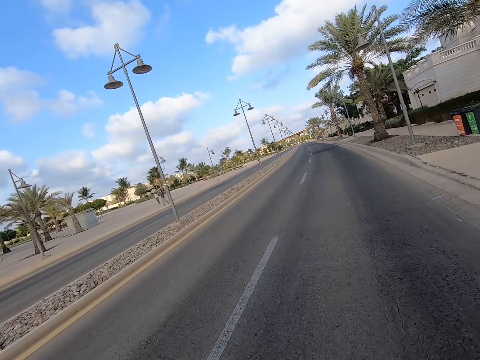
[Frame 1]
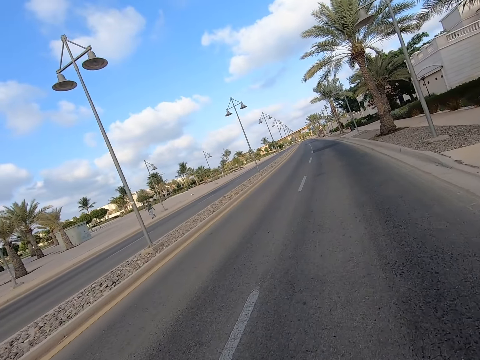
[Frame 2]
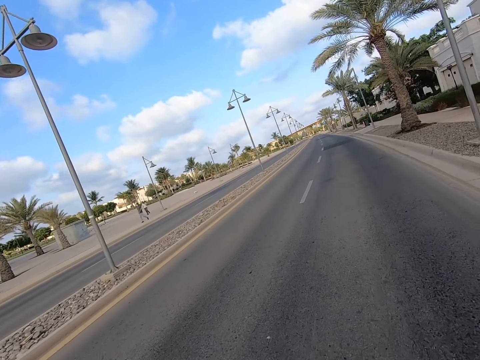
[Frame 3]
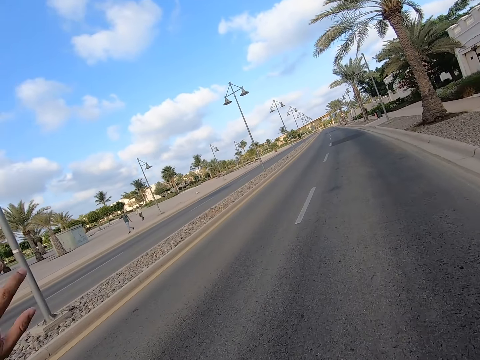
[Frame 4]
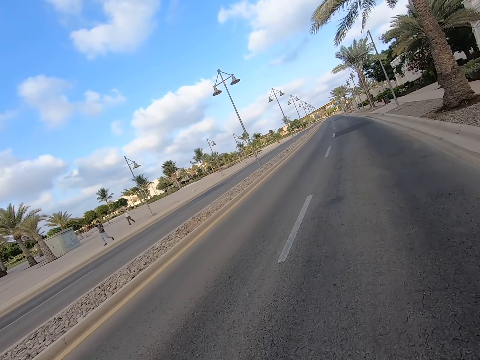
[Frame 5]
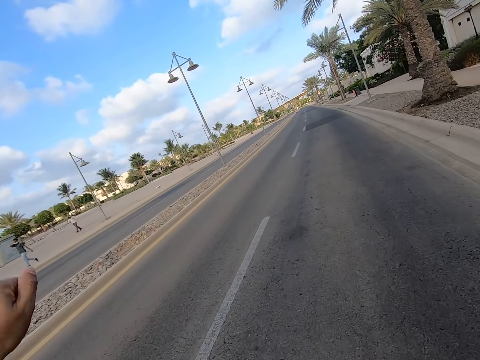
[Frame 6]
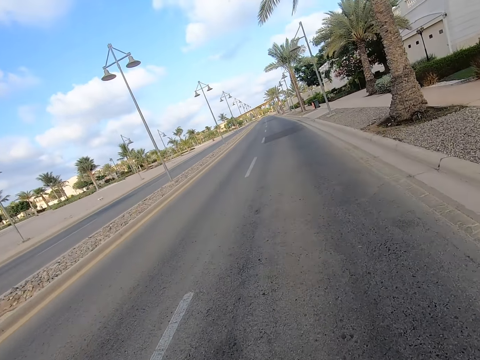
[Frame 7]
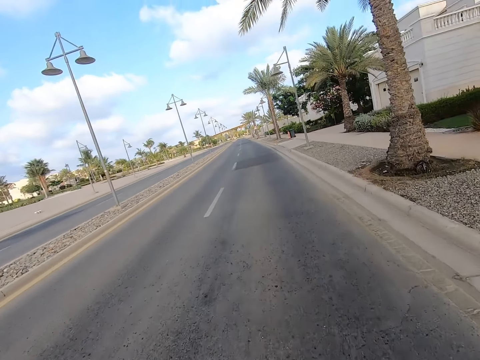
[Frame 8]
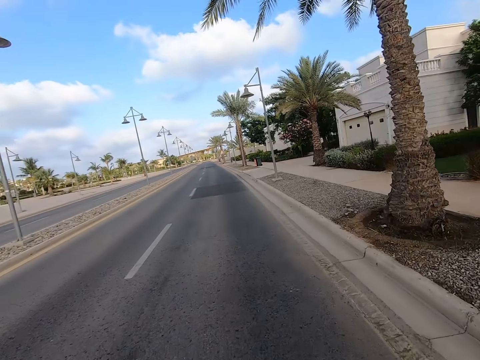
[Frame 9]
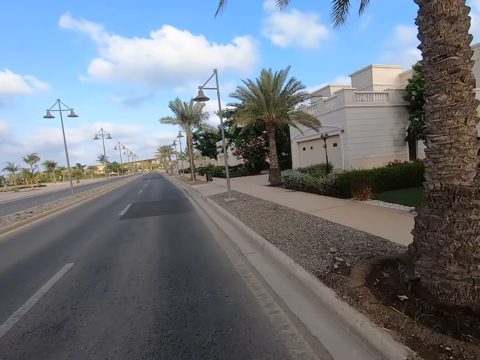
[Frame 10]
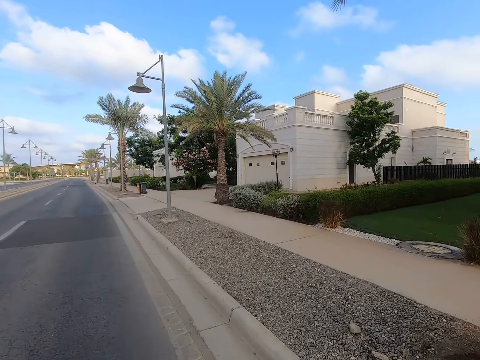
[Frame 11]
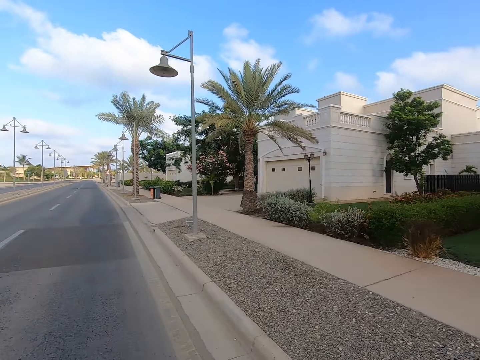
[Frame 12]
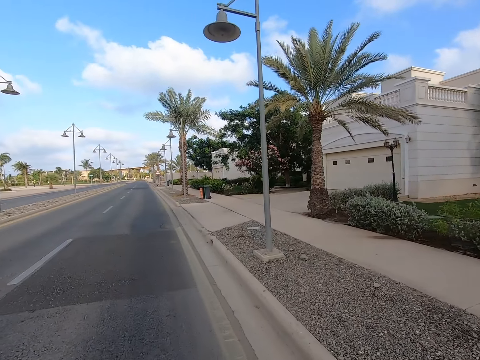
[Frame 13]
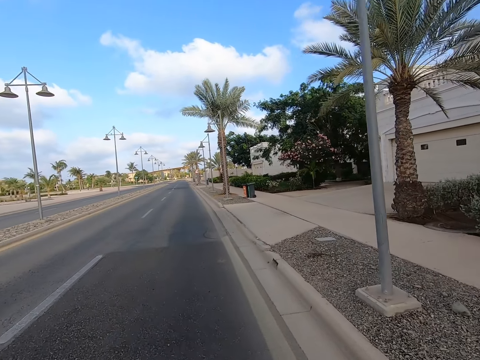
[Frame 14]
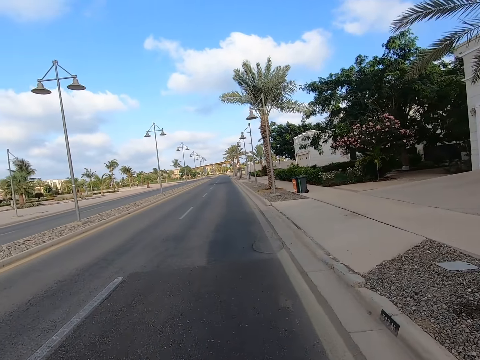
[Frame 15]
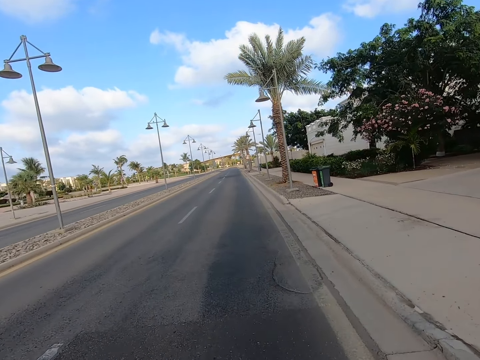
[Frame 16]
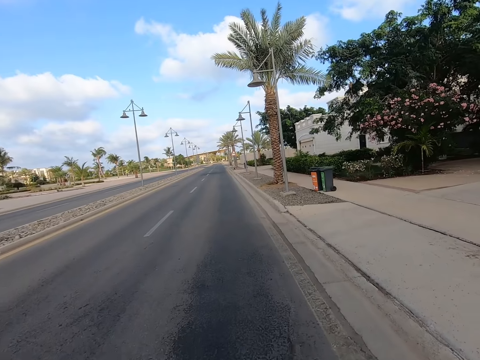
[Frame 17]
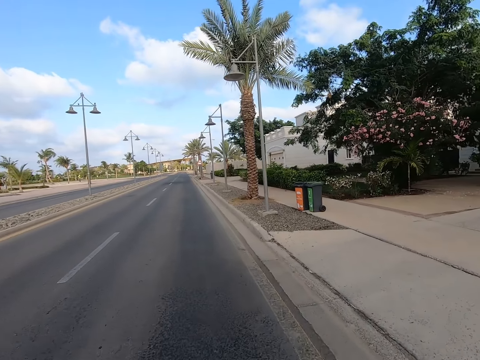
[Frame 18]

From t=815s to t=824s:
A man walks on the road. Another man walks on the road. The camera wearer waves his hand. The other man waves back at the camera wearer. The camera wearer cycles the bicycle on the road.

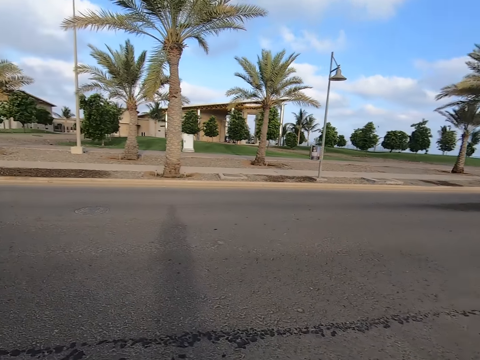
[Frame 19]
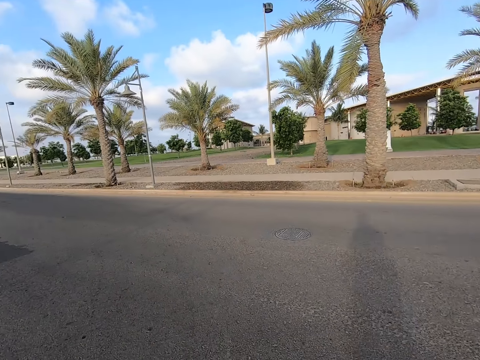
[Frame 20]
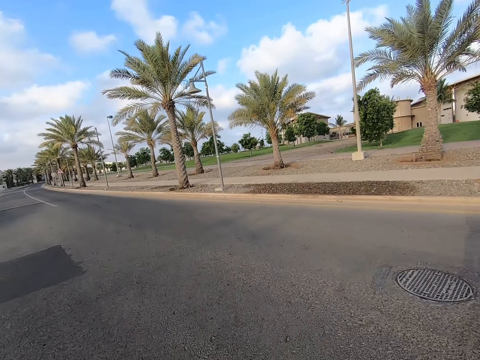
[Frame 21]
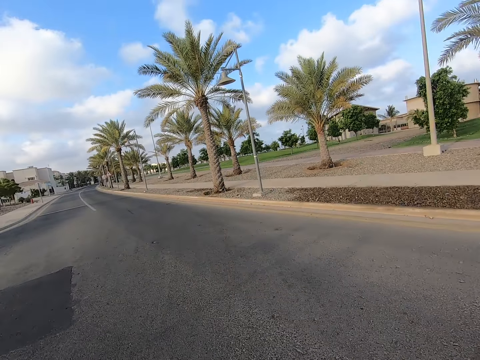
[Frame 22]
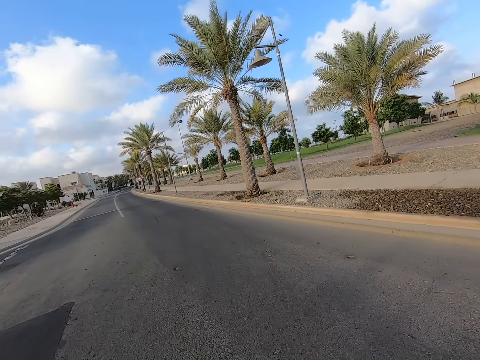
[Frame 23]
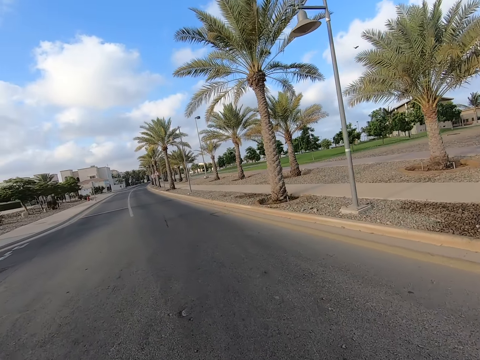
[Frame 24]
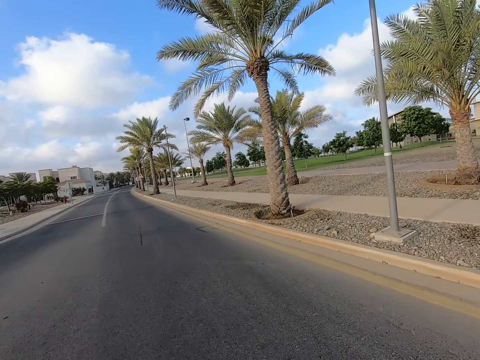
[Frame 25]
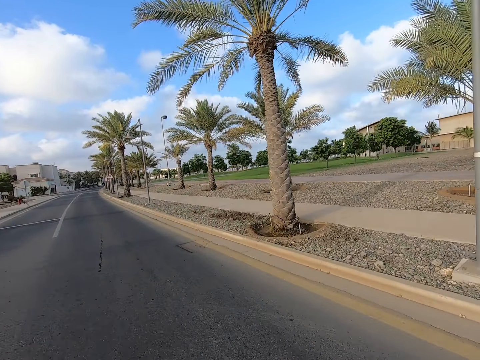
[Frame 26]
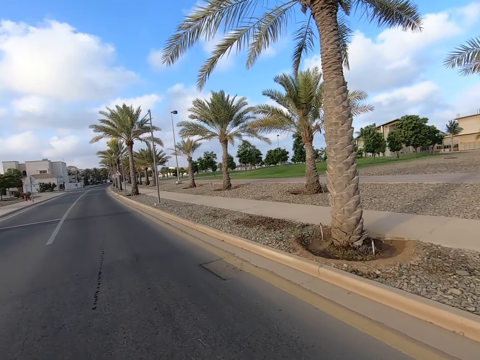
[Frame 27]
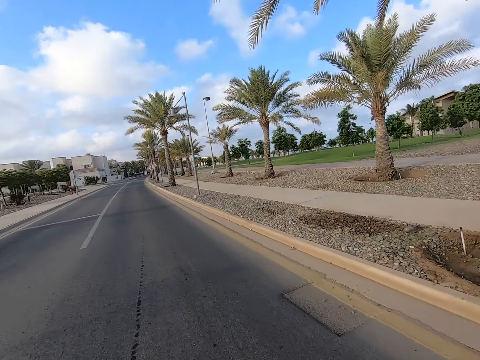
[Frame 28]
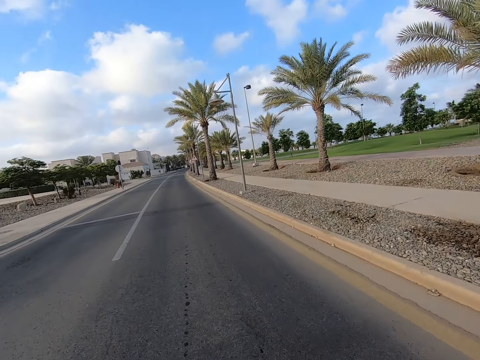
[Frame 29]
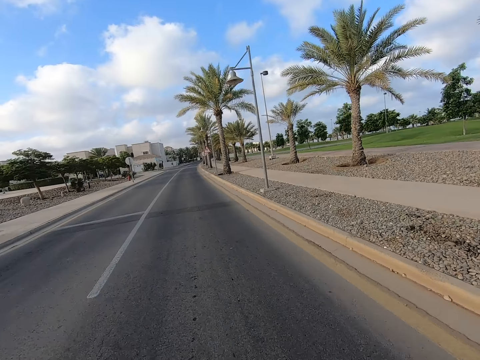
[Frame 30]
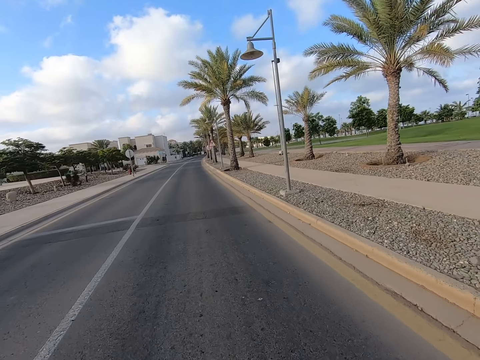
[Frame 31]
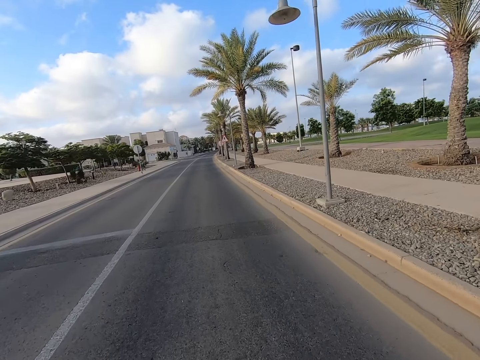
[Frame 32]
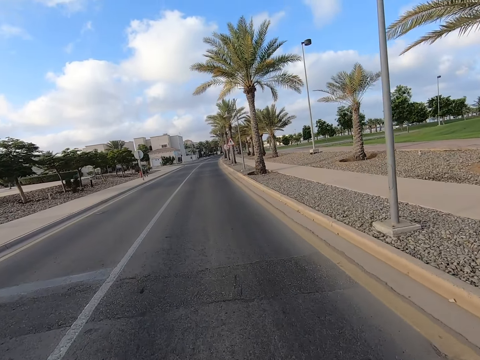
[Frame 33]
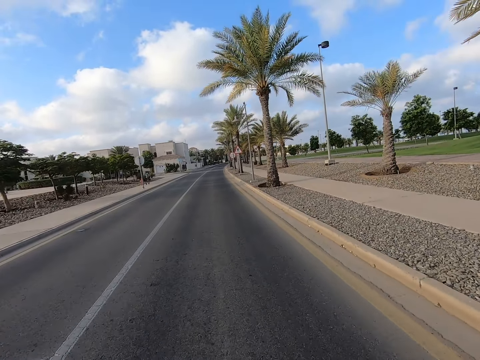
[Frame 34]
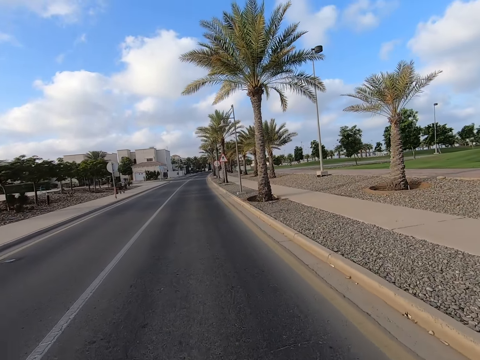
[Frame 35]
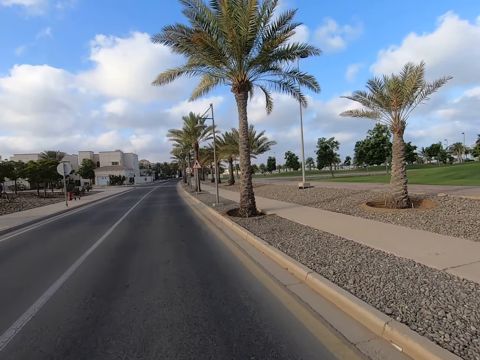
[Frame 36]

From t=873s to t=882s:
The camera wearer makes a turn on the road. They cycle a bicycle on the road.

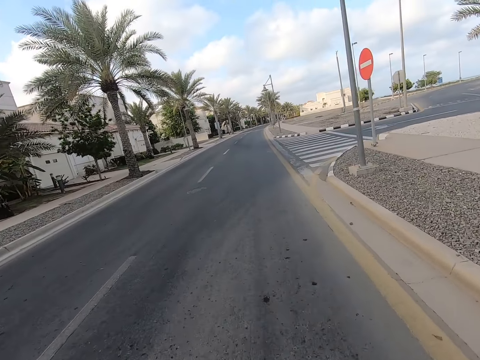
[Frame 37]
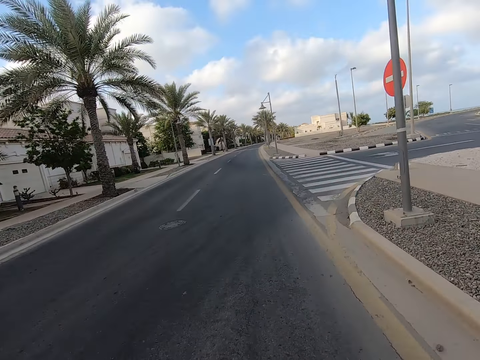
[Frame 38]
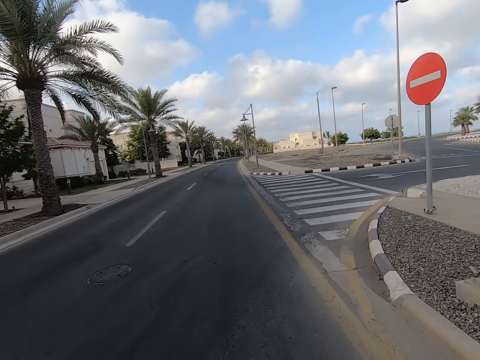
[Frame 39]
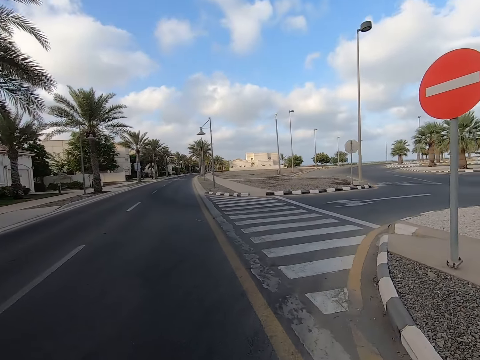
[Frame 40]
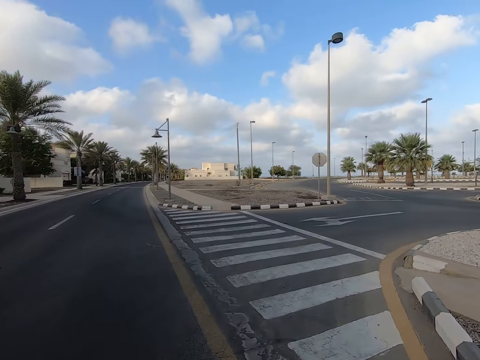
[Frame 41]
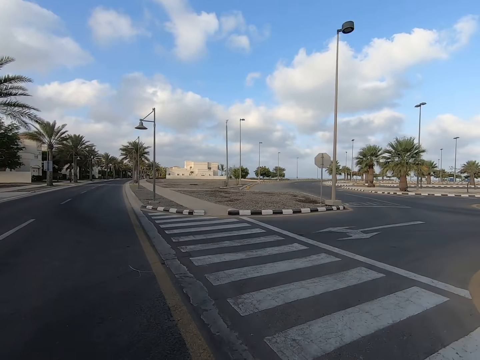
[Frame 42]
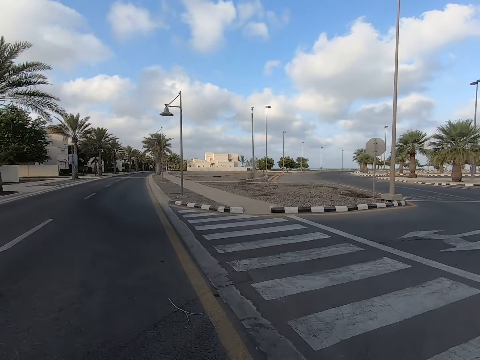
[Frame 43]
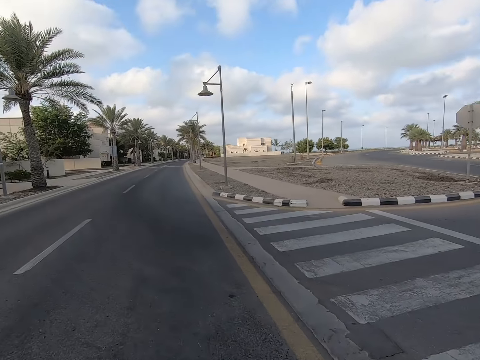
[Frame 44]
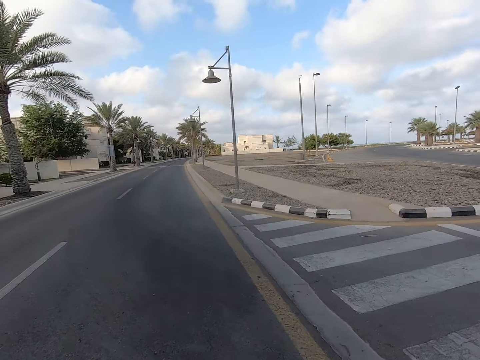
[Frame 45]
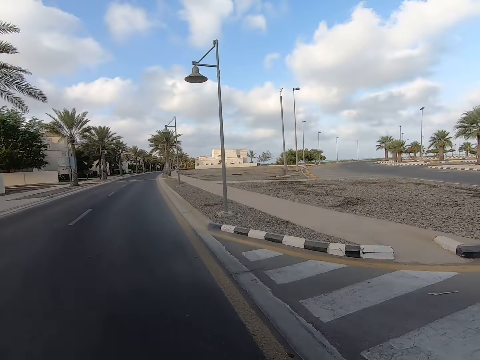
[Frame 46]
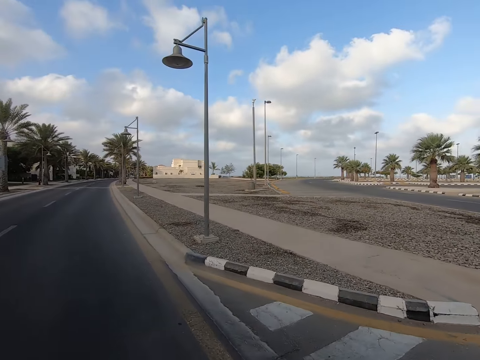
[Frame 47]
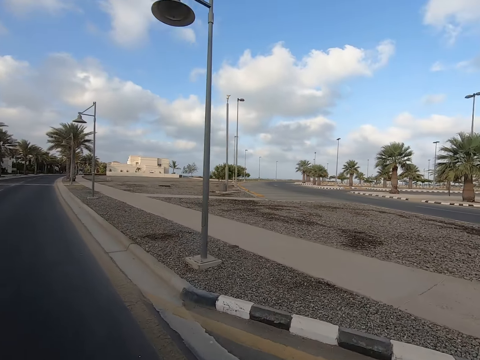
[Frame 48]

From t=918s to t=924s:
The camera wearer cycles the bicycle on the road.

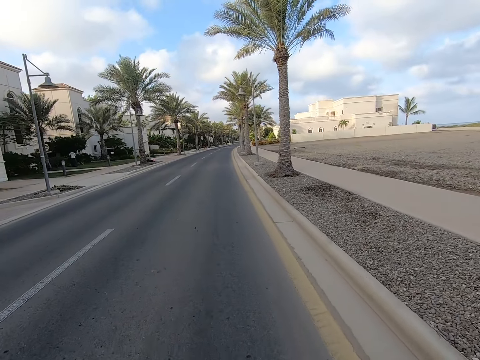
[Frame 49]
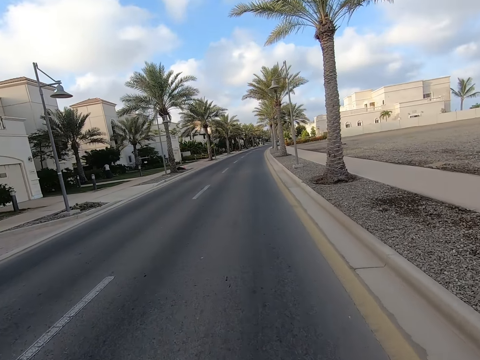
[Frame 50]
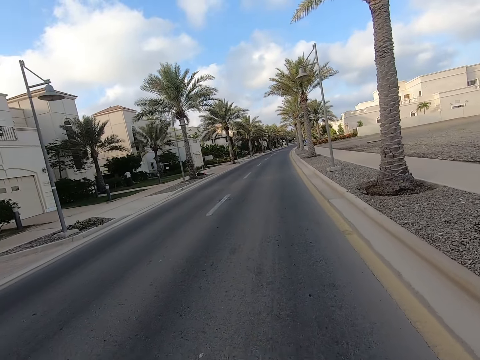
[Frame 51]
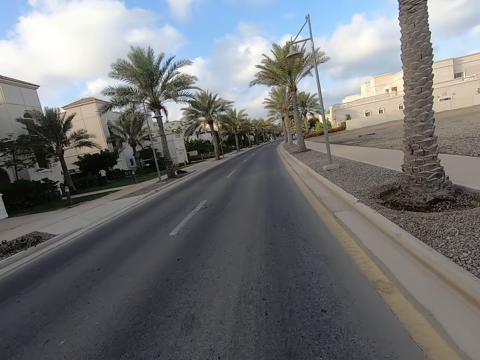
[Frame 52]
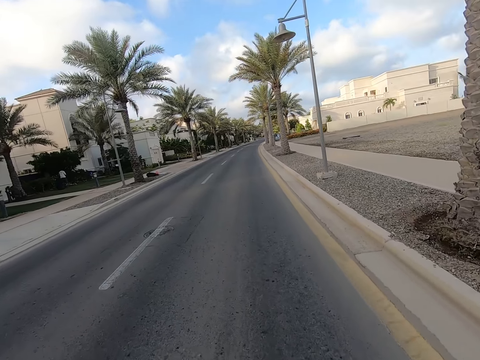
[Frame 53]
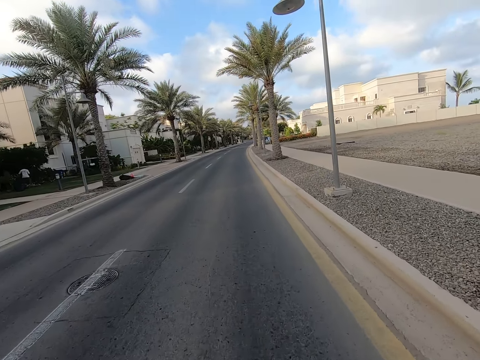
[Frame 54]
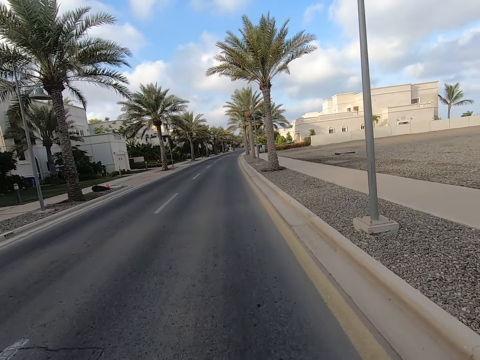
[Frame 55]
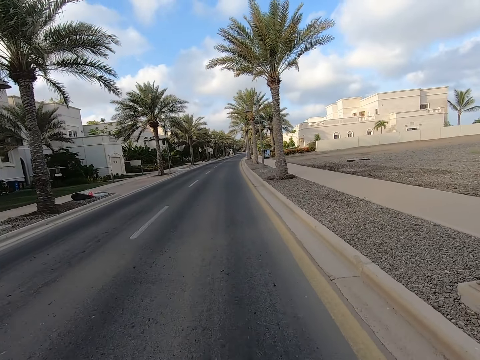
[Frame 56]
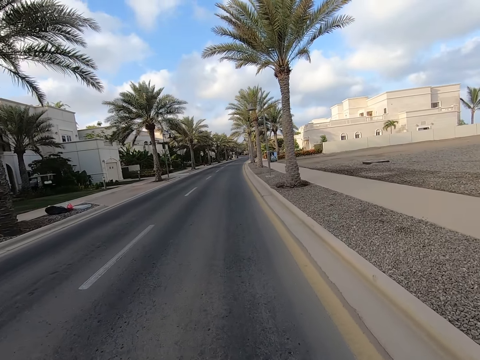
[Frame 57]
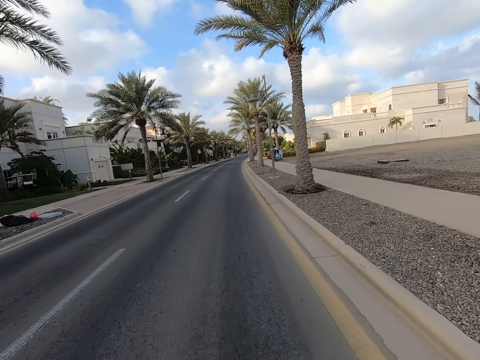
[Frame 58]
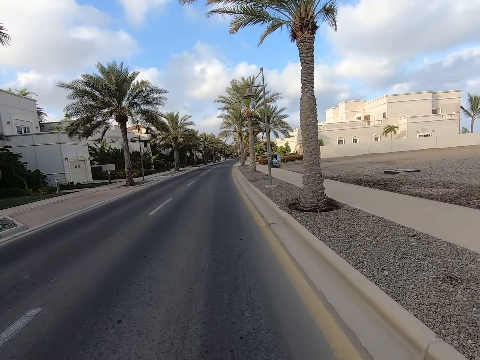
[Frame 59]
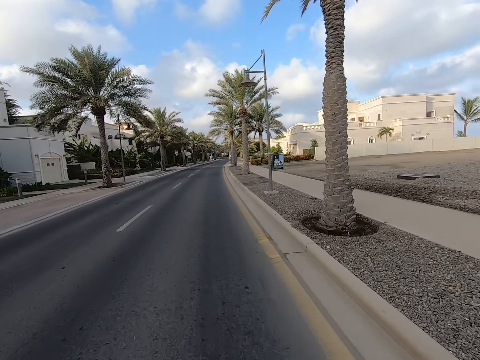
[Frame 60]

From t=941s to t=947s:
A man appears.
